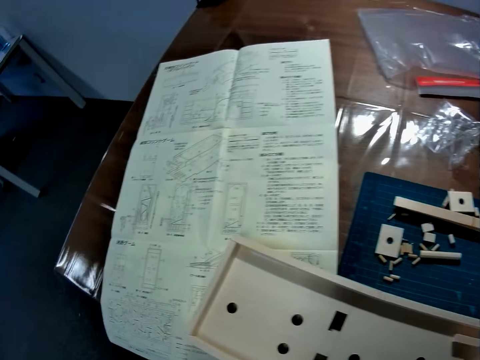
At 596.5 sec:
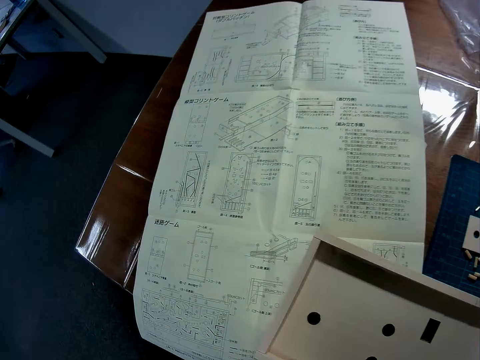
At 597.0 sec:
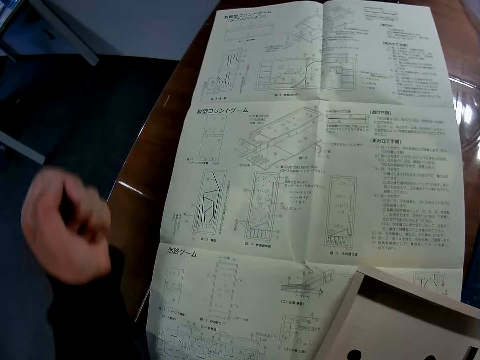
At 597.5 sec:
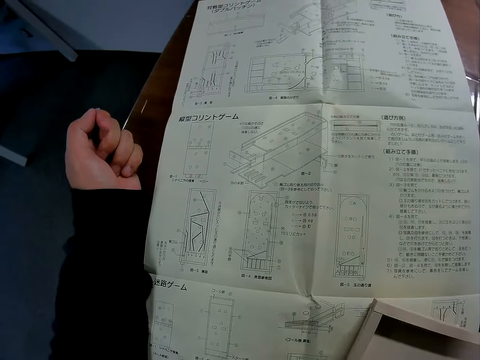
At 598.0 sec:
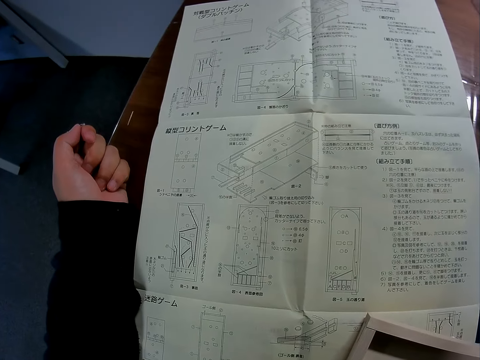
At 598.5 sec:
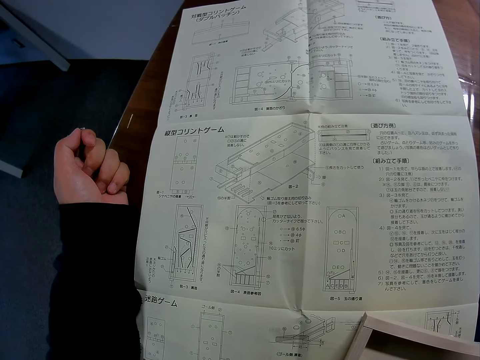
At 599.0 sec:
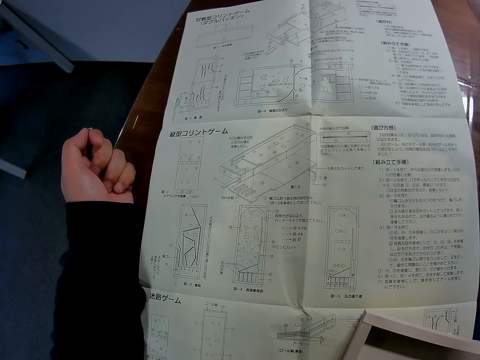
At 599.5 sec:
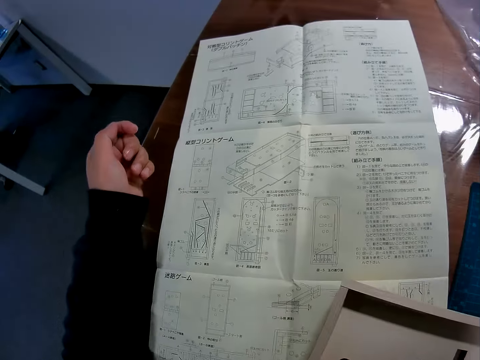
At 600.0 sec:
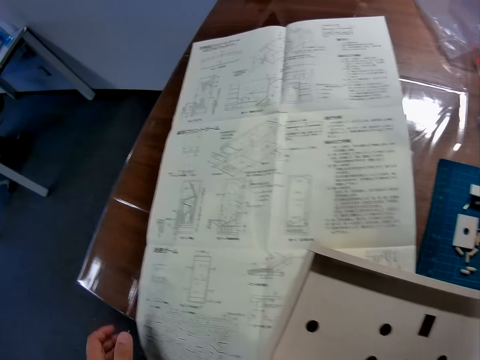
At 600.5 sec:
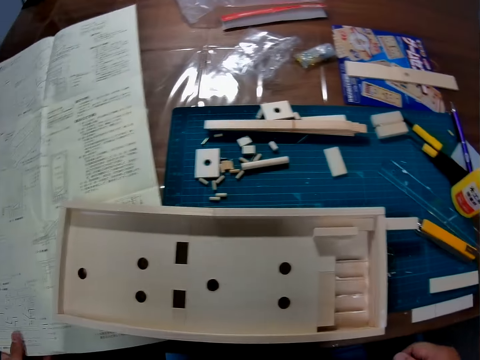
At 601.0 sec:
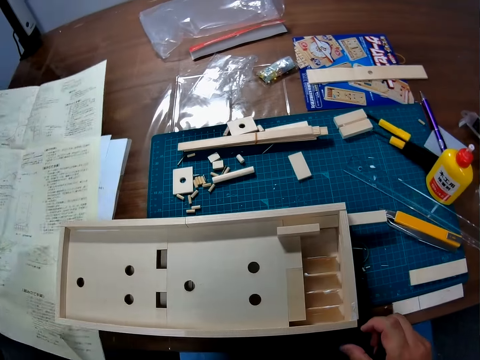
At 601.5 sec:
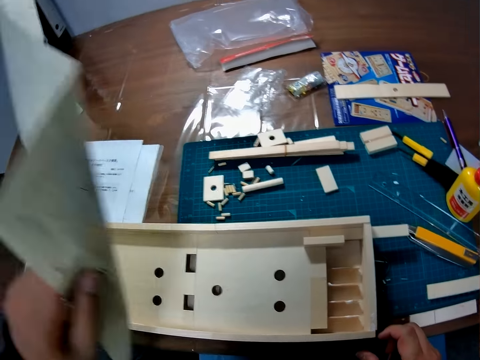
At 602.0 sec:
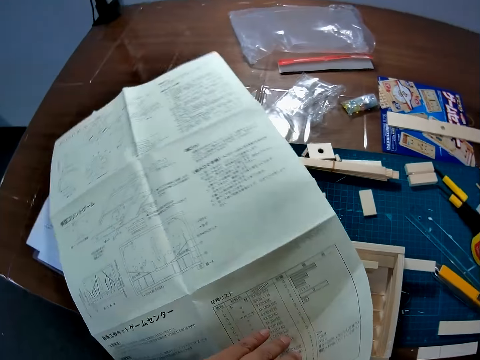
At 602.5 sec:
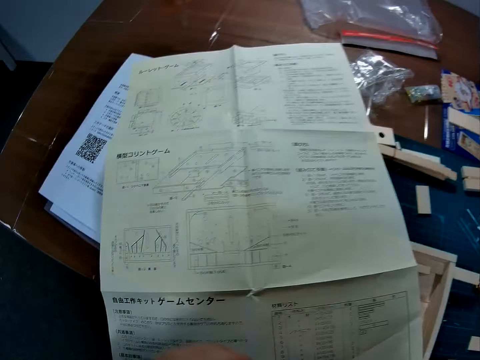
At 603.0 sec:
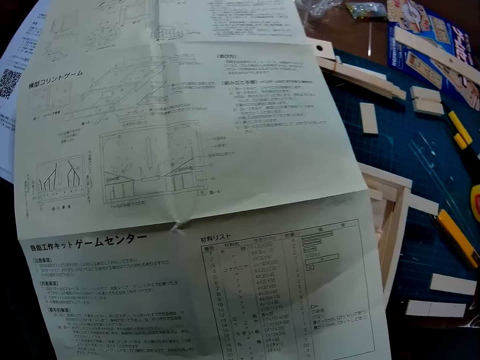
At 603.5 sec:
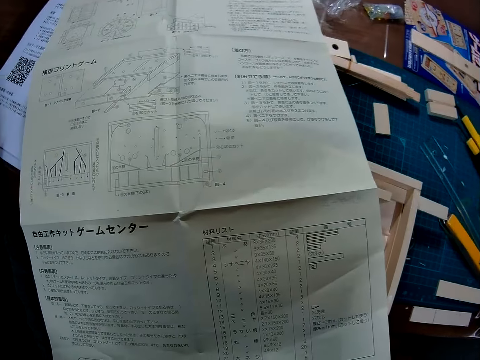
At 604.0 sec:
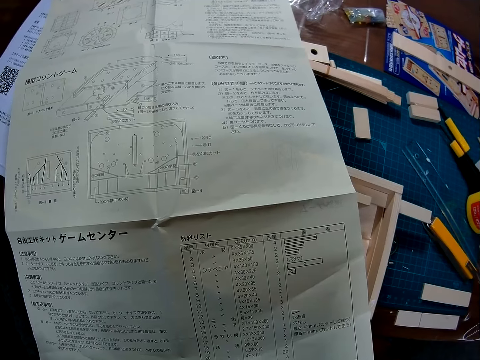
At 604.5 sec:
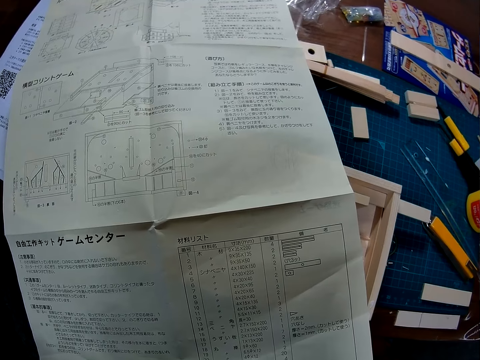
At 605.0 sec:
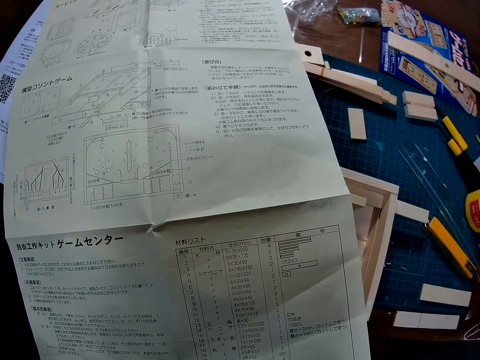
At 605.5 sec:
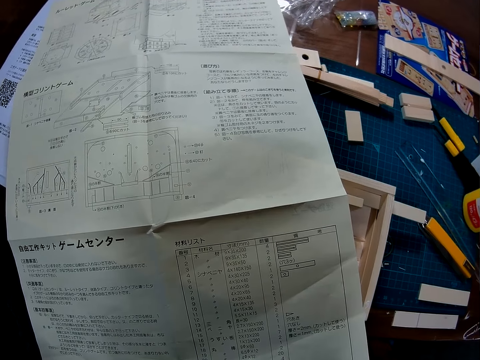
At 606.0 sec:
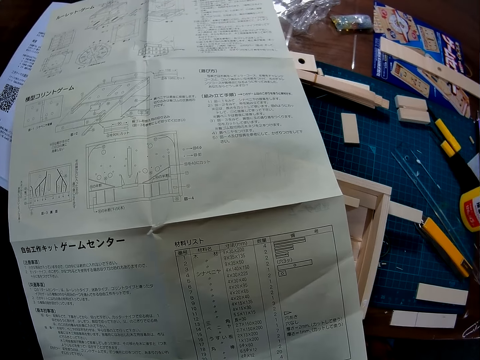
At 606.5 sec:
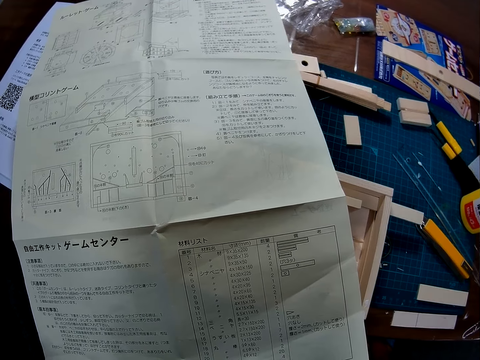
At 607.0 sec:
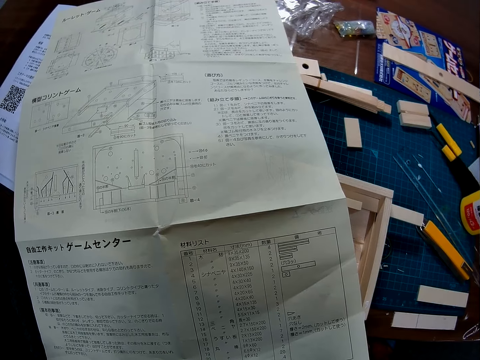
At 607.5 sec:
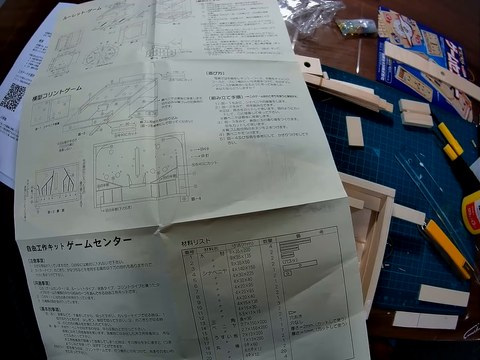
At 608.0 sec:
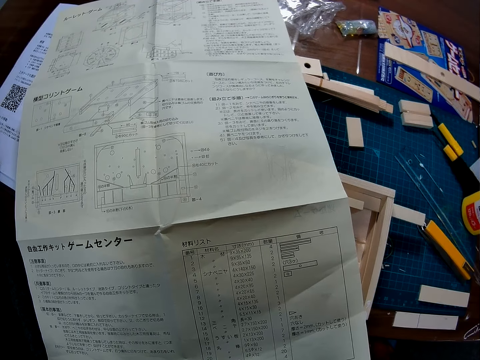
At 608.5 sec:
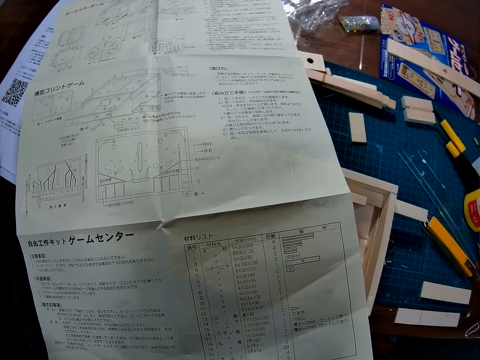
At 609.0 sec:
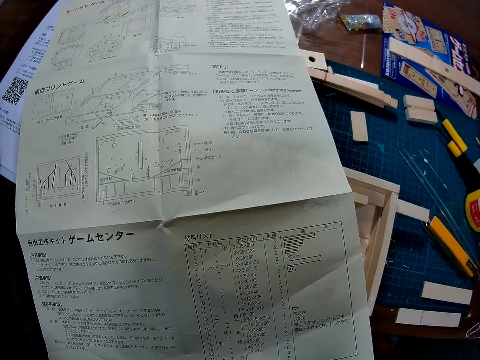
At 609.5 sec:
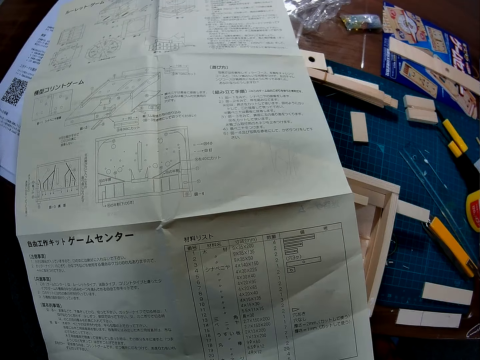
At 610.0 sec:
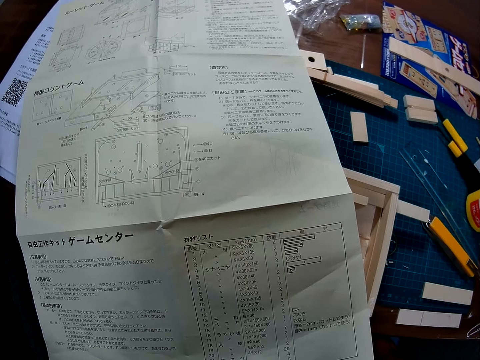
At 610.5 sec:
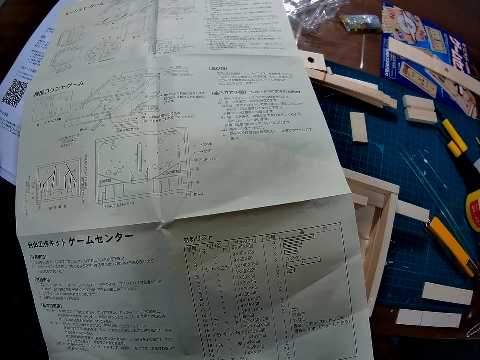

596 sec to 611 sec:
The camera wearer places a hand on the mathematical chart. They turn the mathematical chart.

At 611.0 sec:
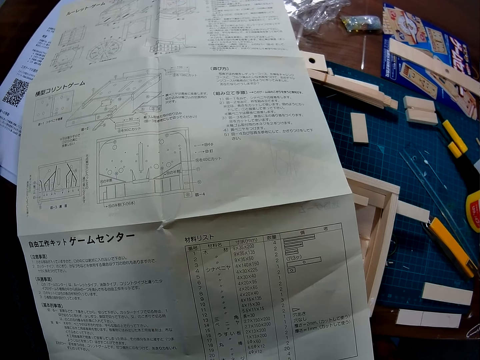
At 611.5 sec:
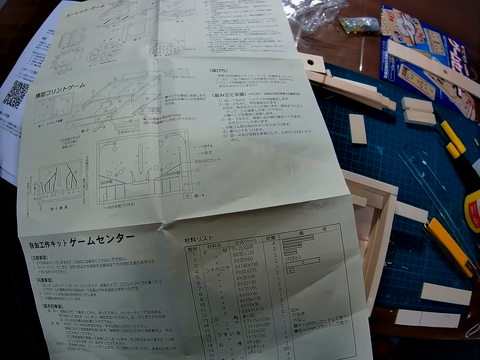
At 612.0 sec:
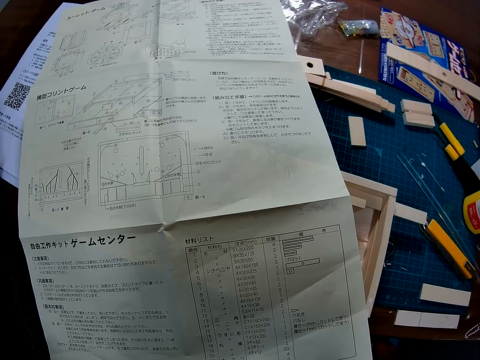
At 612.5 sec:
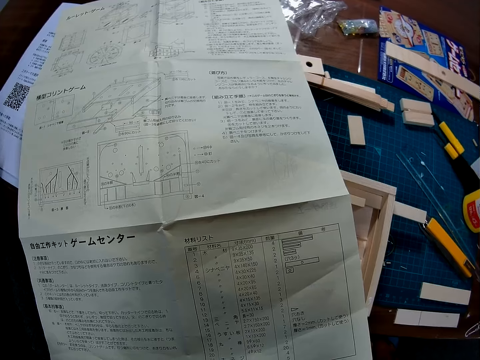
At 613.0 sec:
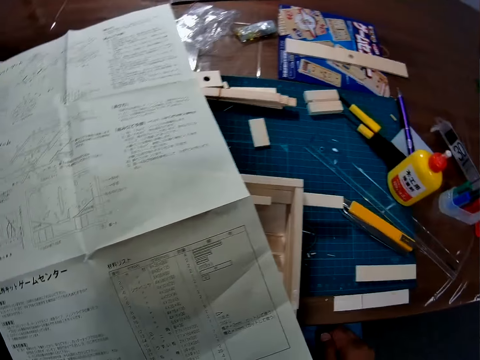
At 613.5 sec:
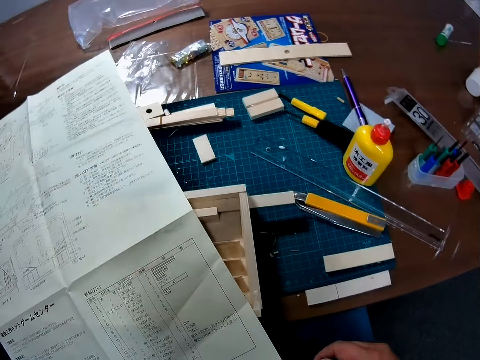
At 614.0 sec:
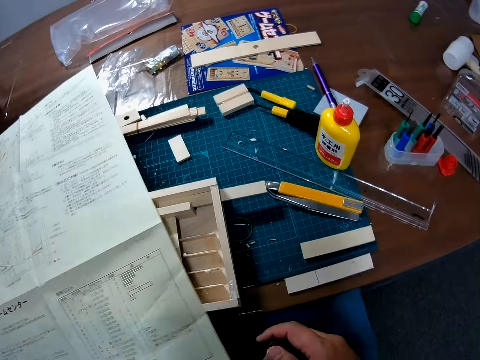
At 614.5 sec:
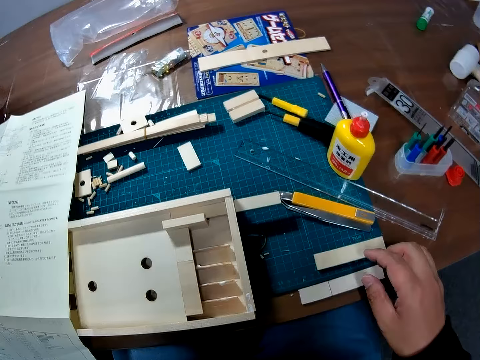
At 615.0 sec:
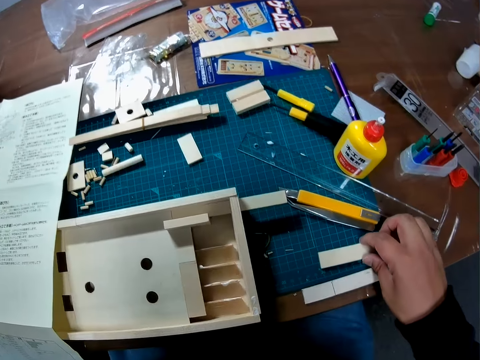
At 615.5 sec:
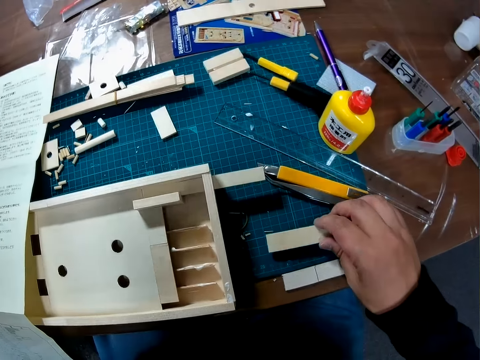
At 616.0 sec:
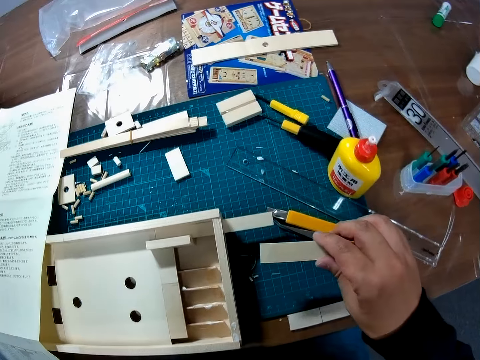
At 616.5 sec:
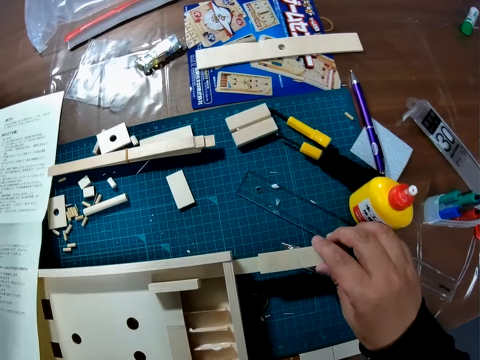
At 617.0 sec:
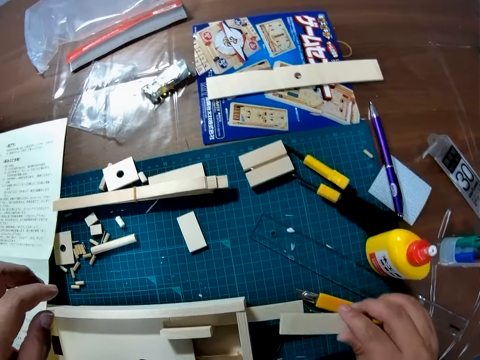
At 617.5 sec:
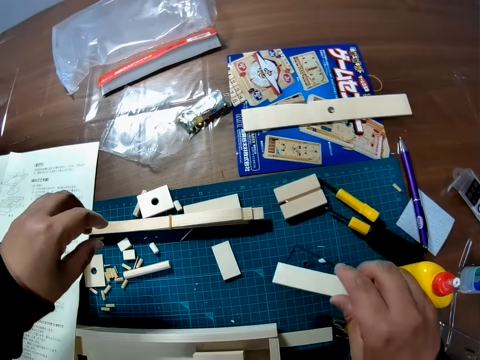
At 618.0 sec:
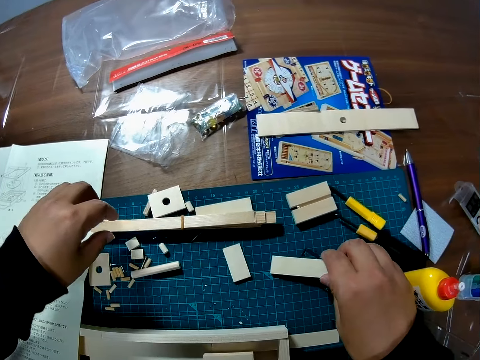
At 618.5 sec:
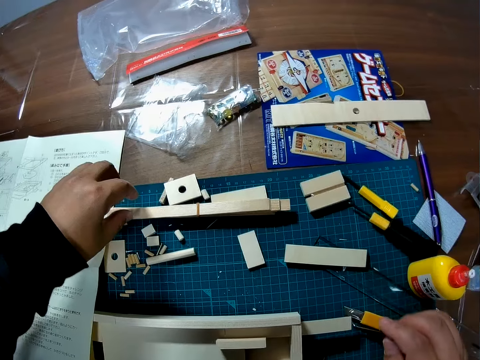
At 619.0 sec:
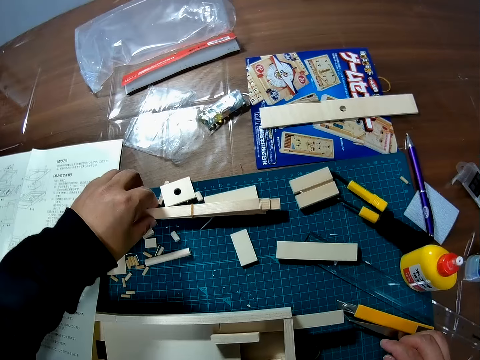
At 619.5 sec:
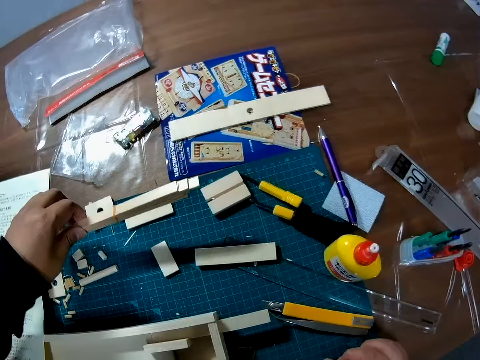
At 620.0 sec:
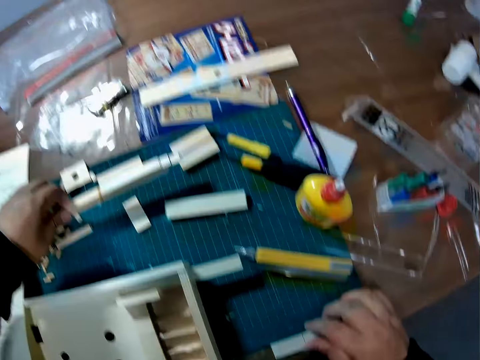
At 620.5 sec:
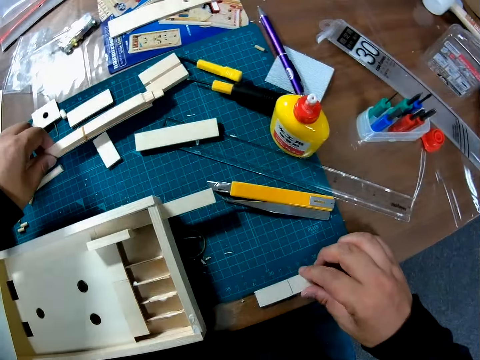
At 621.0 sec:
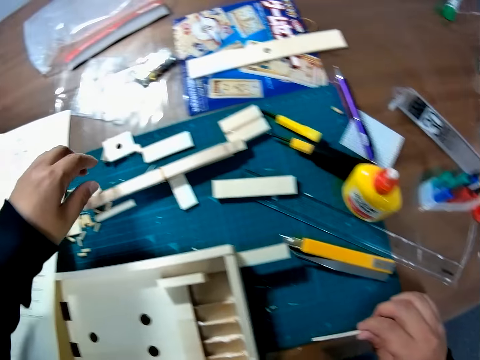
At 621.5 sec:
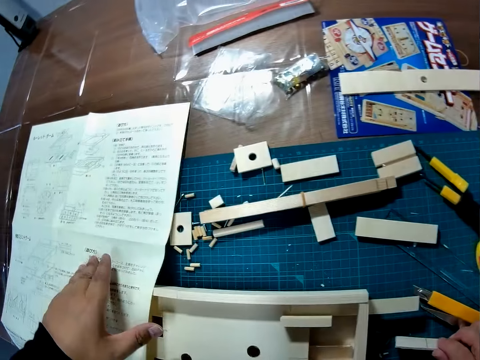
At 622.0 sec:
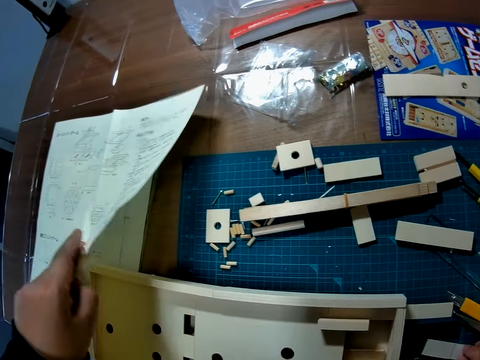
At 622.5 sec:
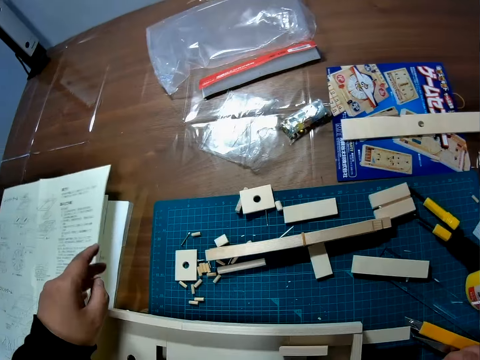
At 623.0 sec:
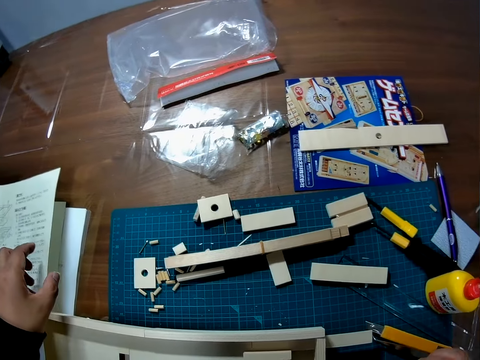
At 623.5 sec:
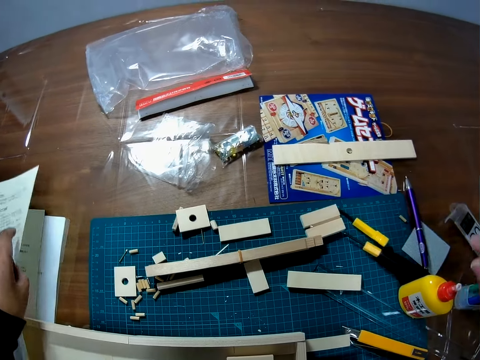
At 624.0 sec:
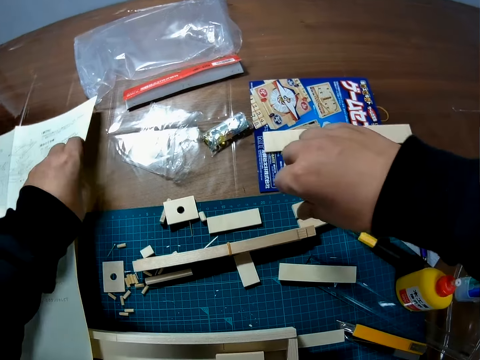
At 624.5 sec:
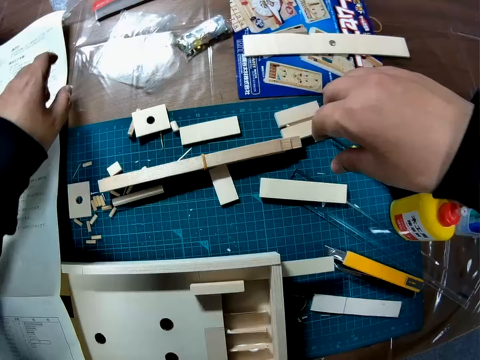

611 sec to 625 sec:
The camera wearer moves a piece of wood on the table. They pick up the foldable ruler. They hold the foldable ruler. They touch a piece of wood on the table. They pick up the mathematical chart. They move the paper on the table.
